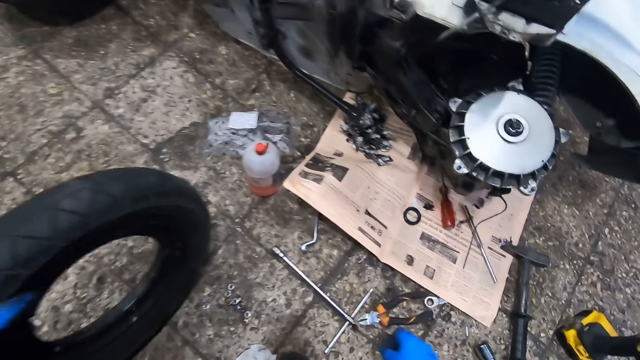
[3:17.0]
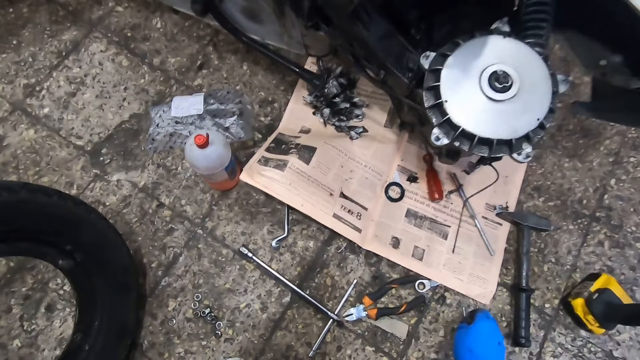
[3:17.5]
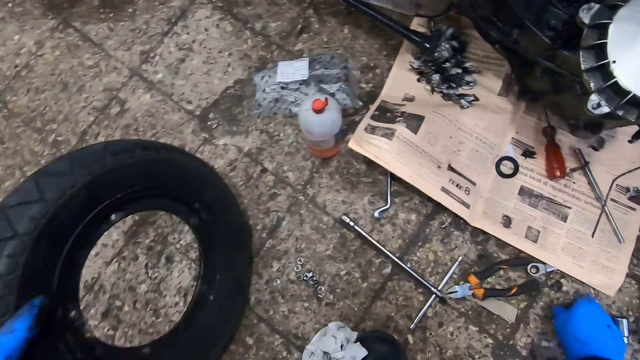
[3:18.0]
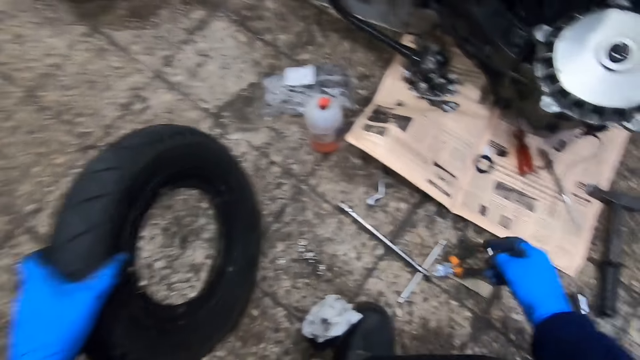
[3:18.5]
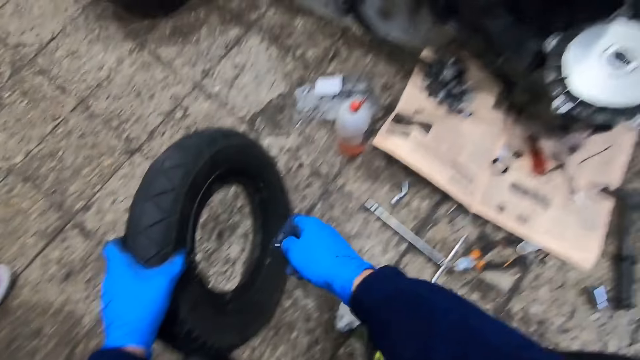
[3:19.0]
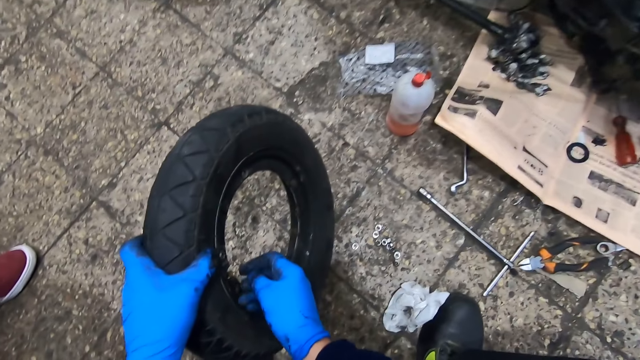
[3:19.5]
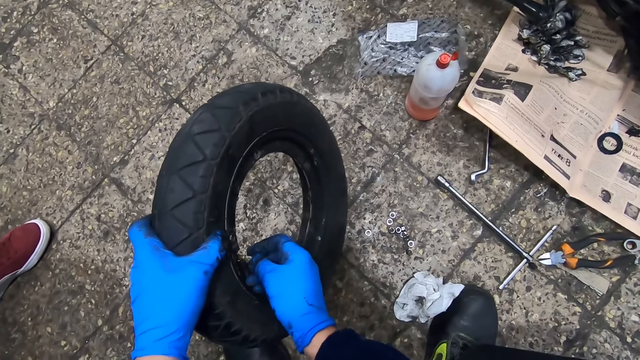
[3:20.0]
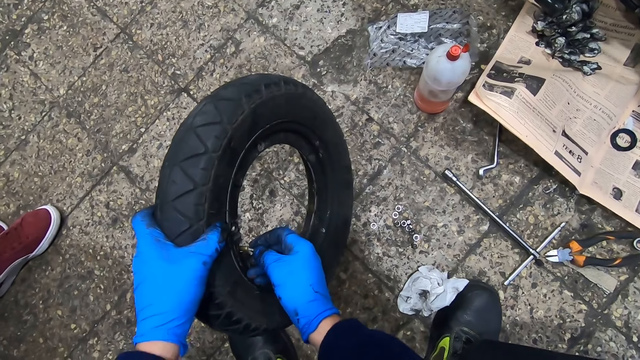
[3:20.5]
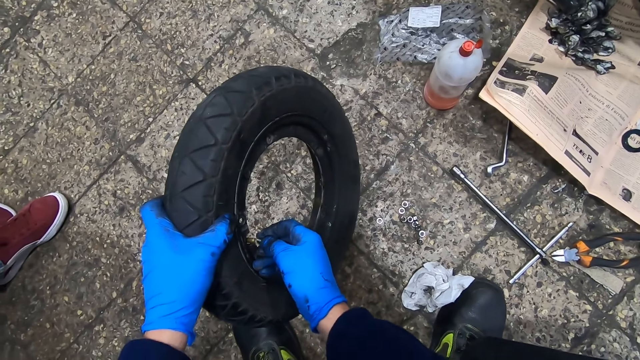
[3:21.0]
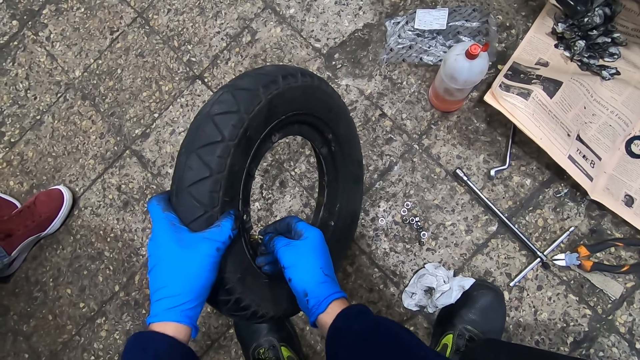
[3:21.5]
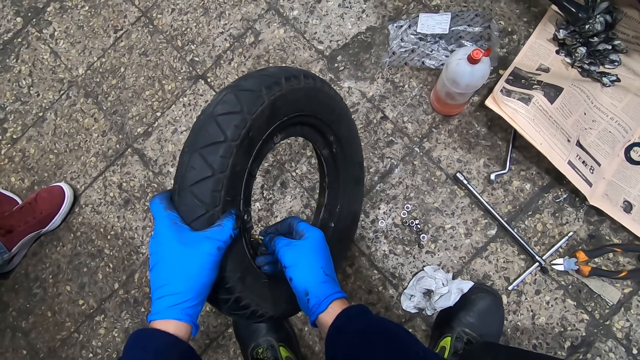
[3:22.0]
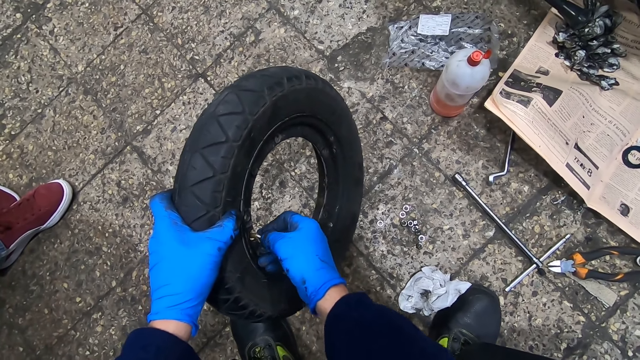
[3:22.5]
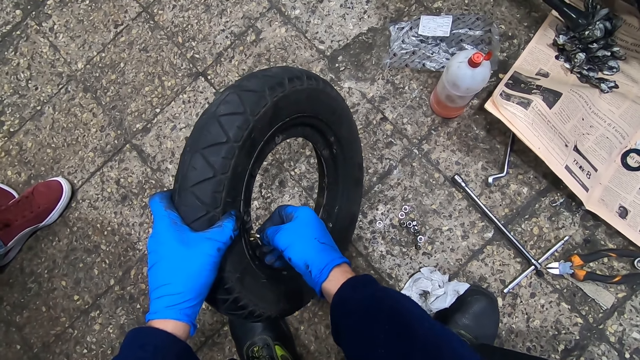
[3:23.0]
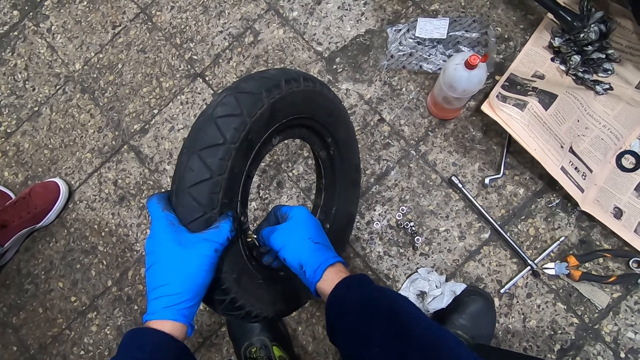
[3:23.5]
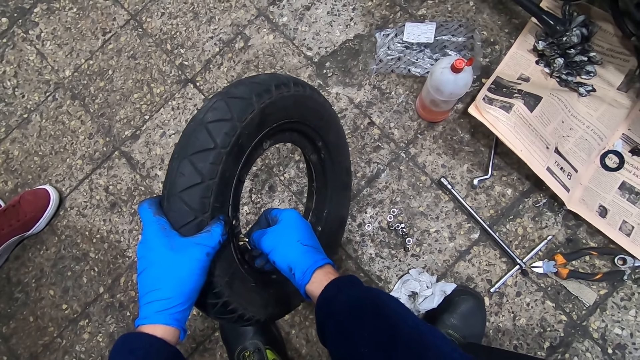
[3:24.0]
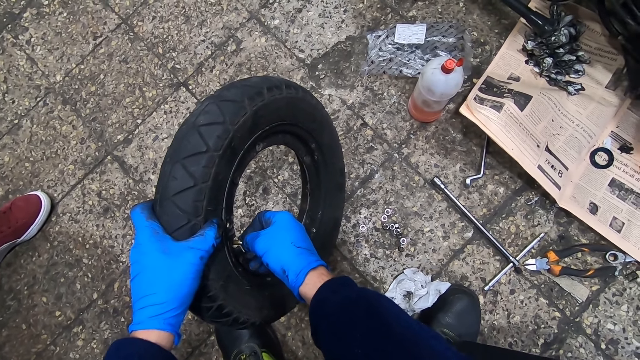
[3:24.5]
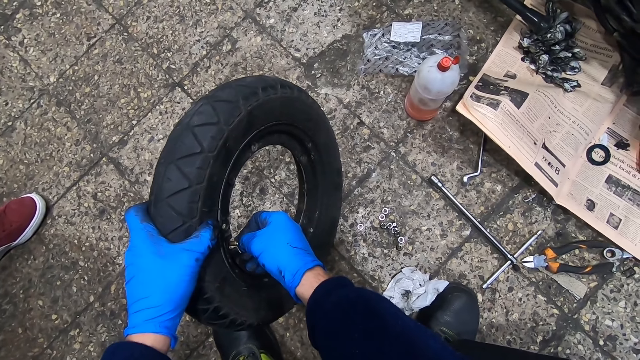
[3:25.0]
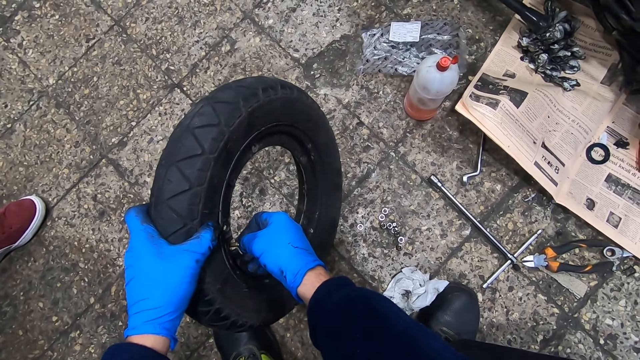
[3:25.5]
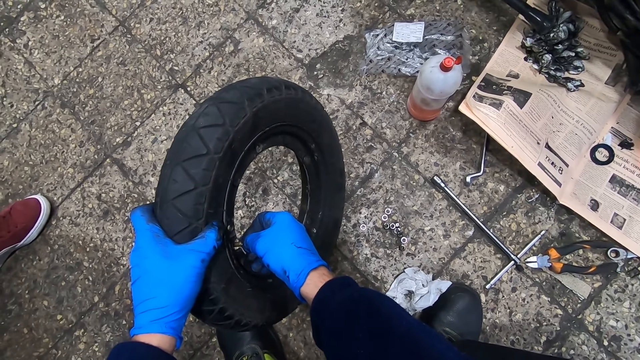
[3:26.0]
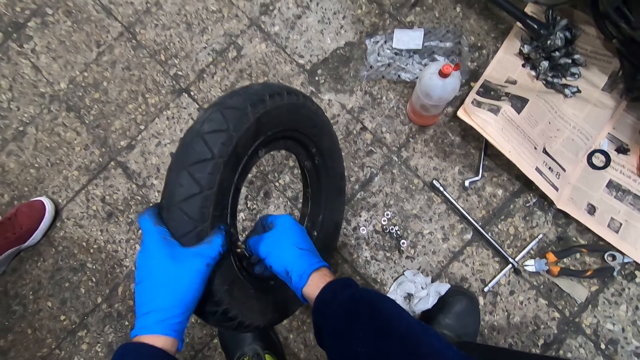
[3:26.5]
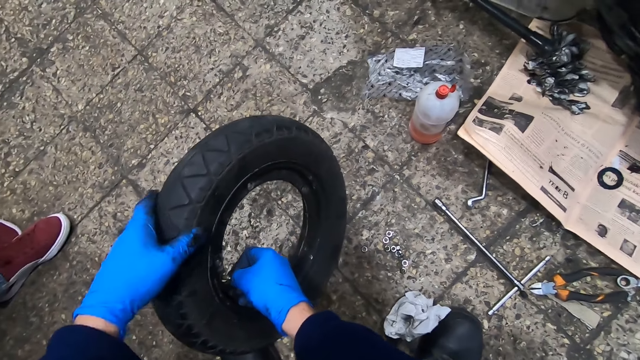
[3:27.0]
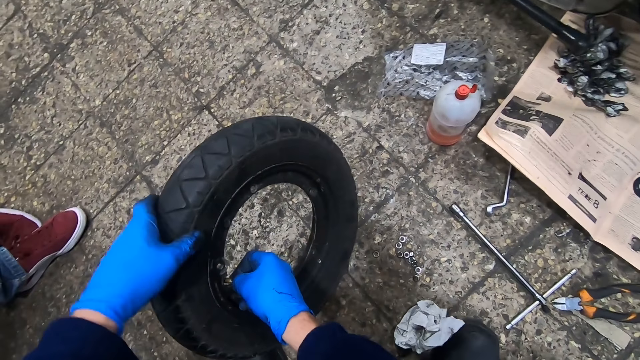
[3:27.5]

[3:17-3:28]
The camera wearer holds the tire still with his left hand. He takes the valve cap. He picks up the tire deflator from the ground with his right hand. He closes the valve. He deflates the tire with the tire deflator.

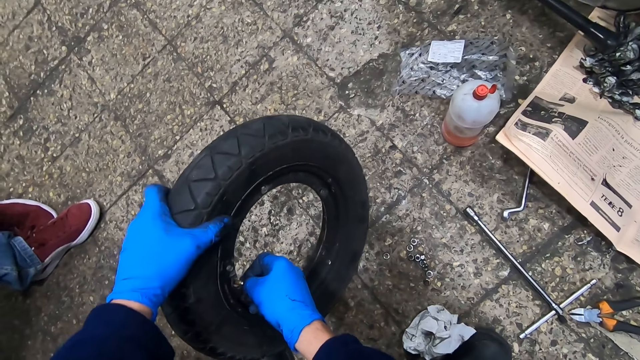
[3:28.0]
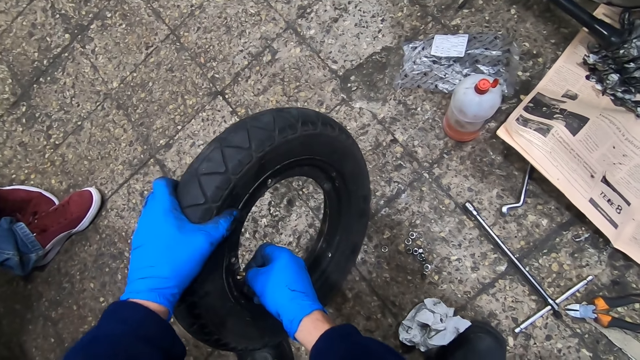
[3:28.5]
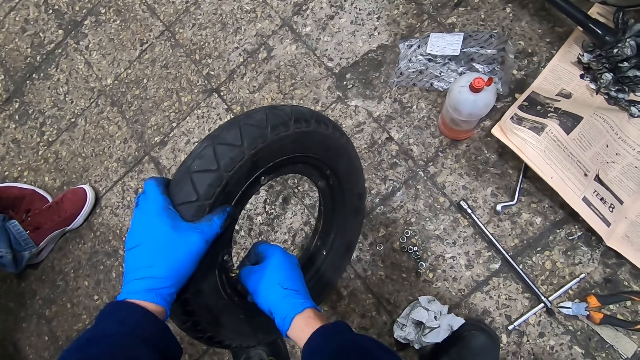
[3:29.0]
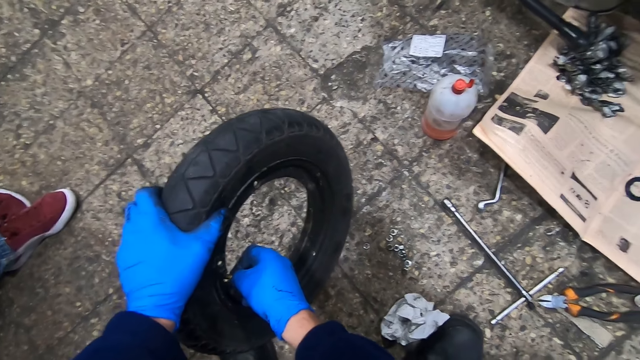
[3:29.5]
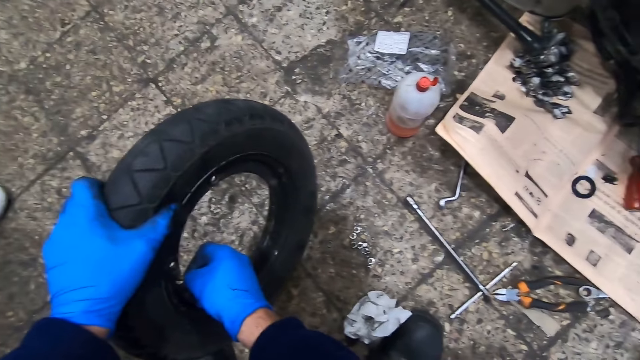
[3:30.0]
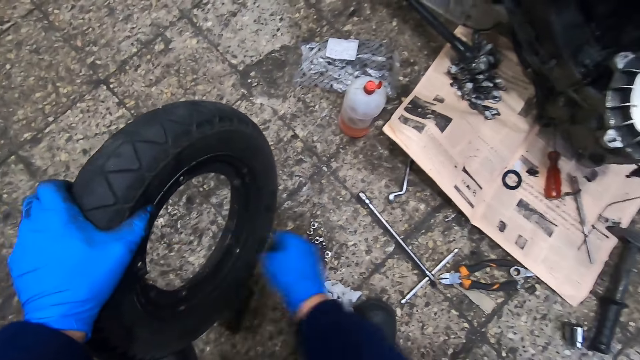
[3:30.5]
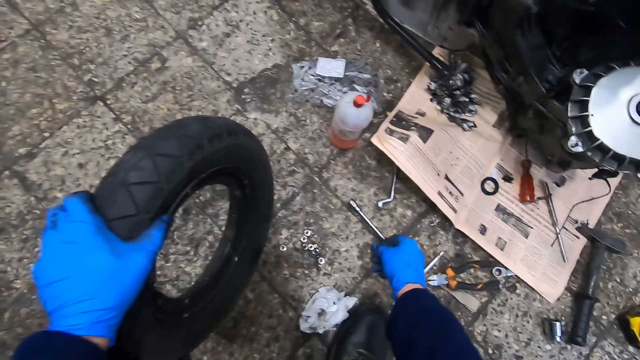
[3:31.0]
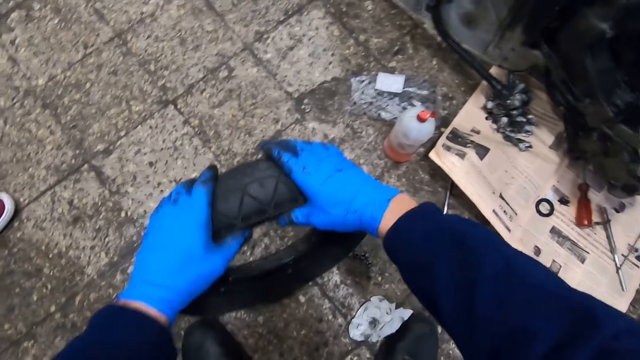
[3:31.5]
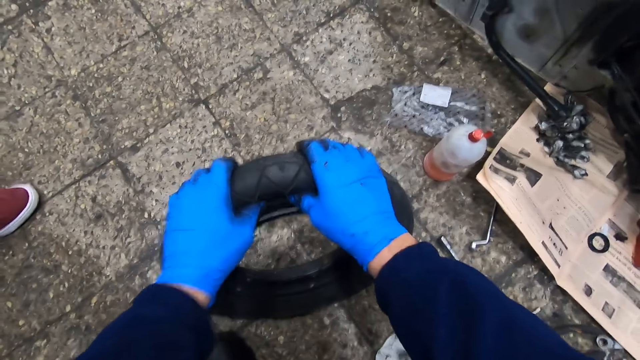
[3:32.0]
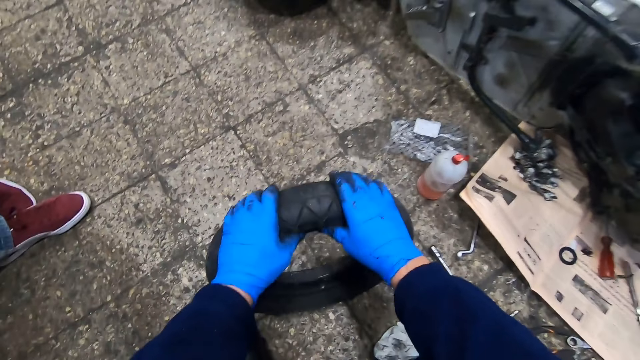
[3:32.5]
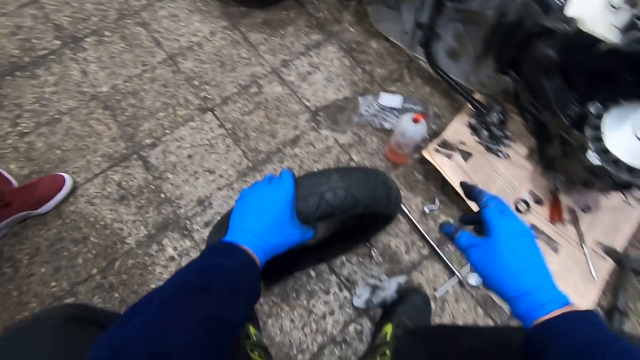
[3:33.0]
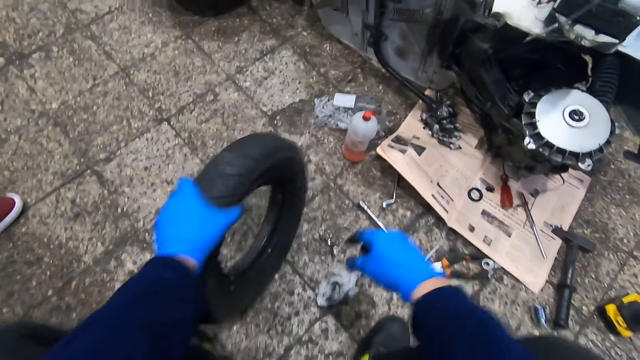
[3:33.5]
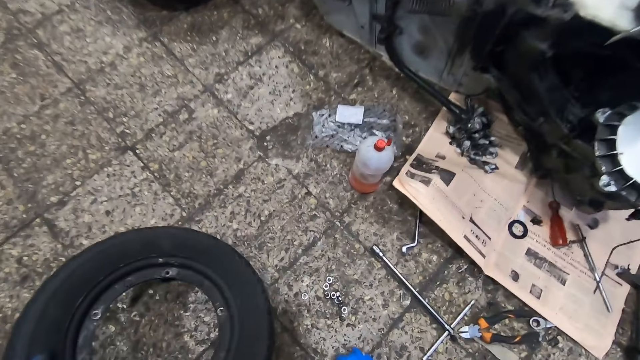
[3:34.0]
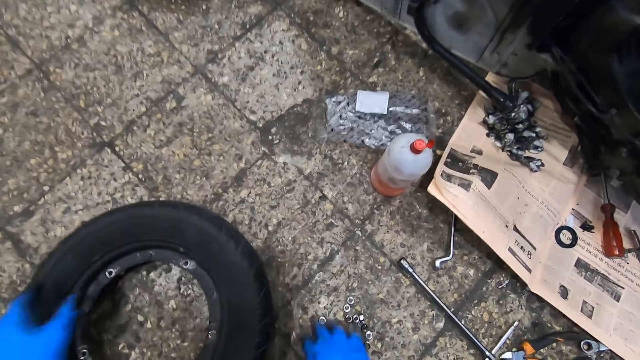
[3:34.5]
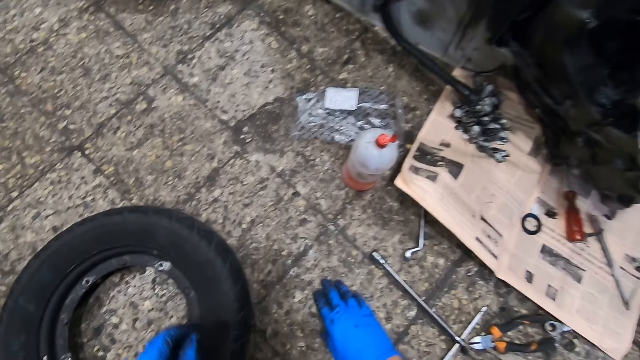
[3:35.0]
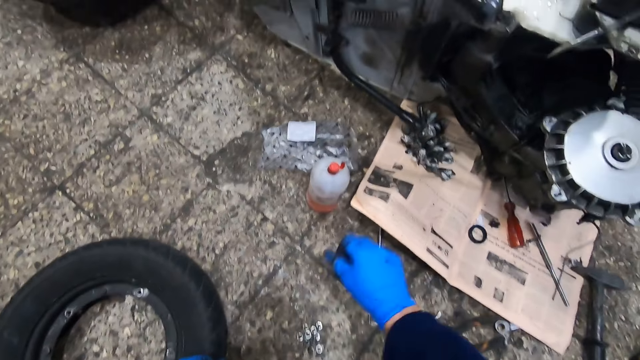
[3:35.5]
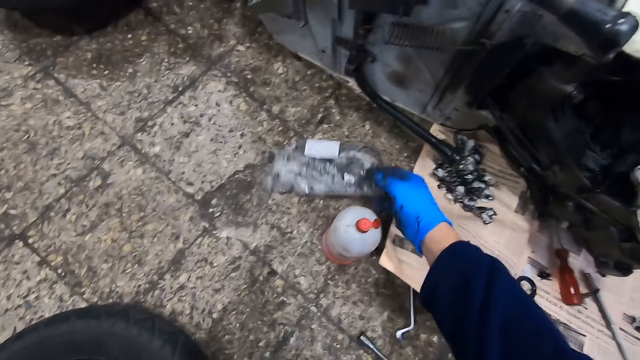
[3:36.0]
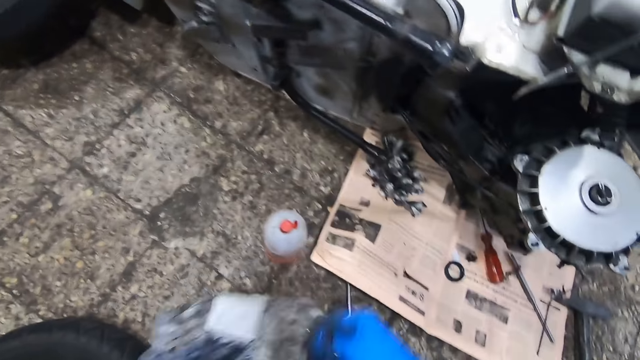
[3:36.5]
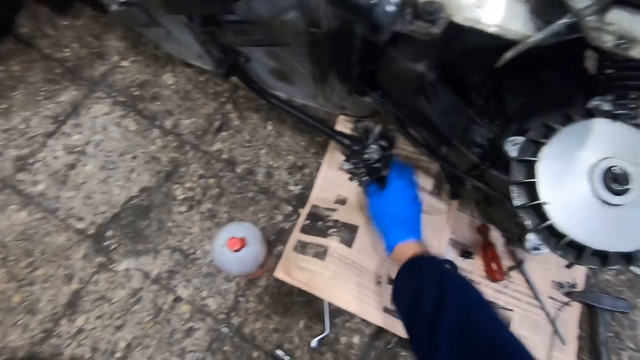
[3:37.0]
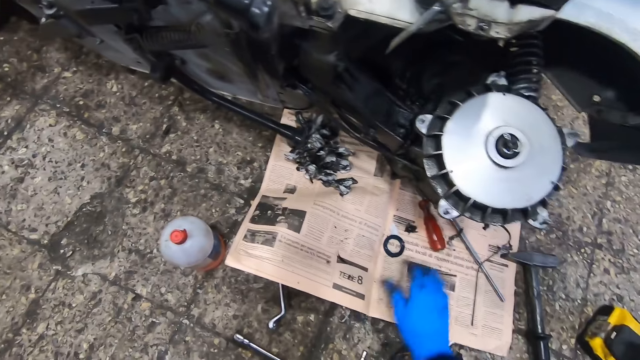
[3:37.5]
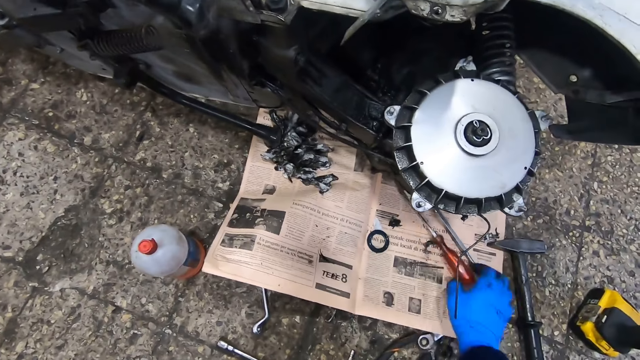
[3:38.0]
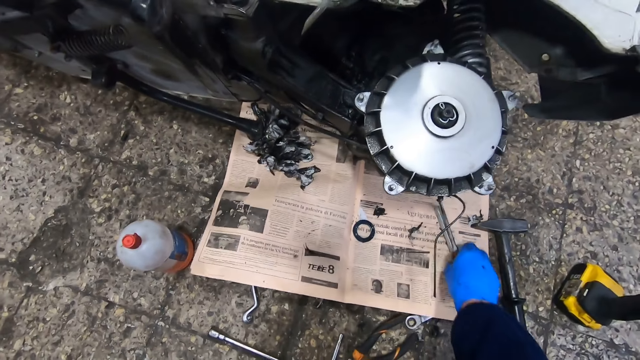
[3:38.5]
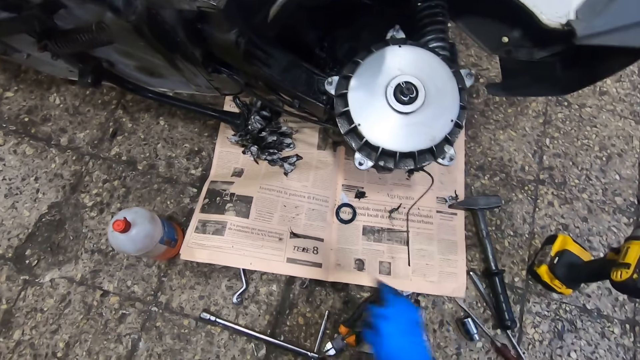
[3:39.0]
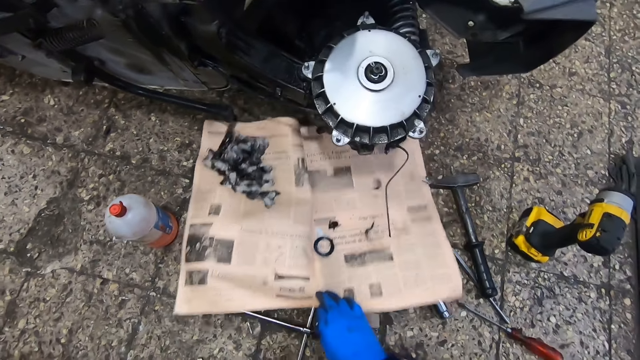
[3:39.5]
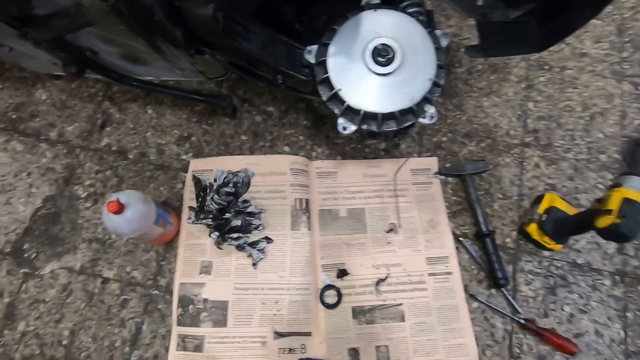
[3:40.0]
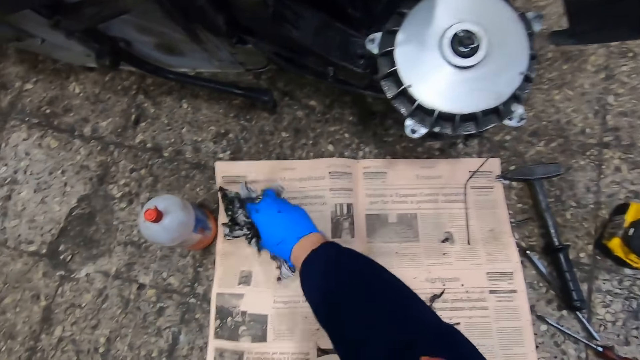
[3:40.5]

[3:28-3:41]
The camera wearer drops the tire deflator on the ground. He presses the tire with both hands. He drops the tire to the ground with his left hand. He gathers the nuts on the ground with his right hand. He picks up a plastic bag from the ground with his right hand. He holds the plastic bag with his left hand. He moves a screwdriver and a wrench away from the piece of paper to the ground with his right hand. He pulls the piece of paper with his right hand.
